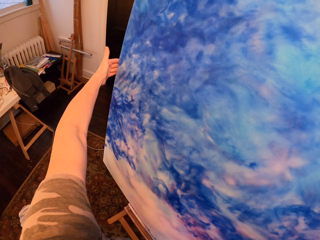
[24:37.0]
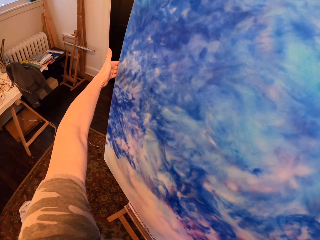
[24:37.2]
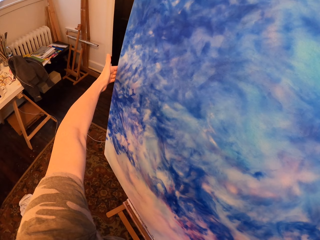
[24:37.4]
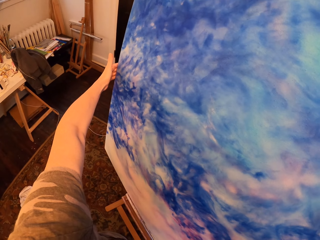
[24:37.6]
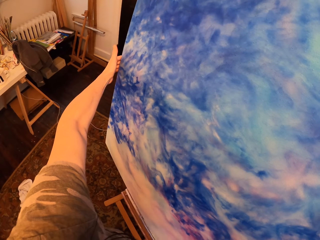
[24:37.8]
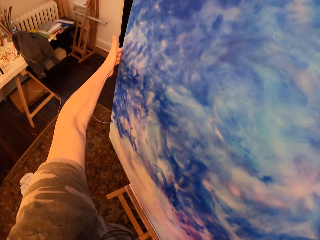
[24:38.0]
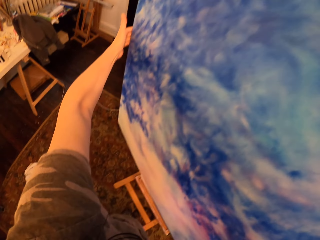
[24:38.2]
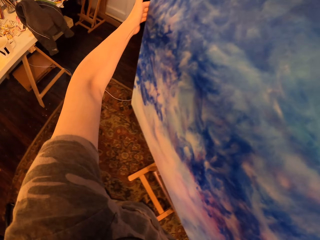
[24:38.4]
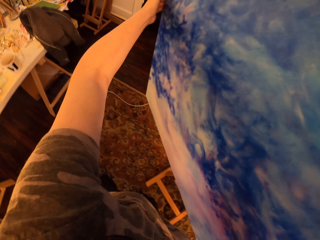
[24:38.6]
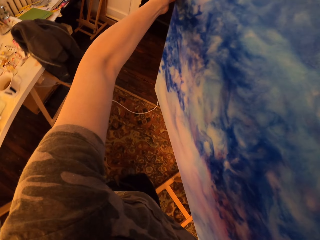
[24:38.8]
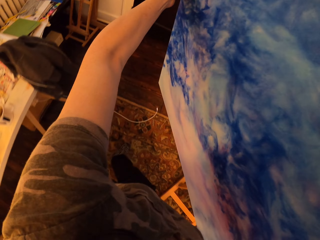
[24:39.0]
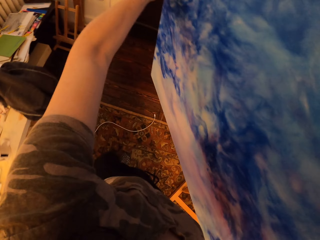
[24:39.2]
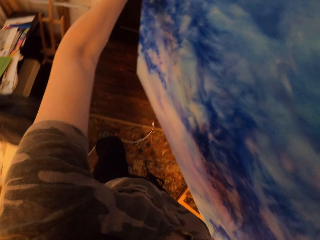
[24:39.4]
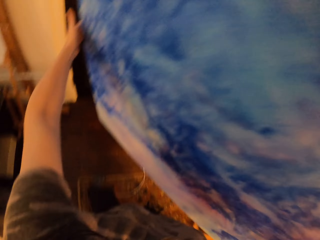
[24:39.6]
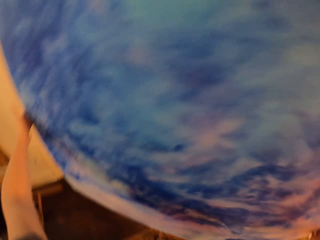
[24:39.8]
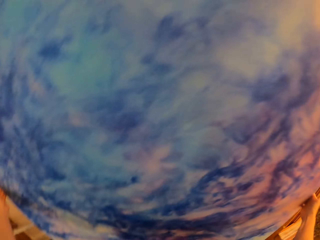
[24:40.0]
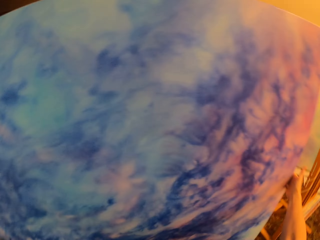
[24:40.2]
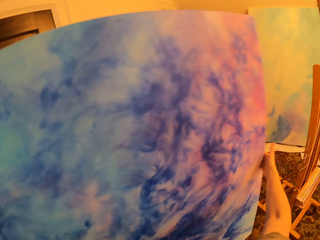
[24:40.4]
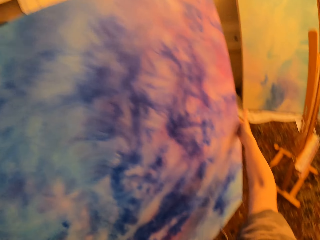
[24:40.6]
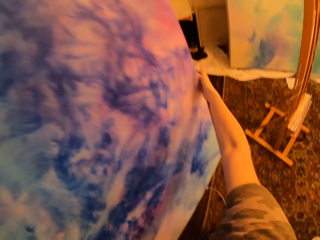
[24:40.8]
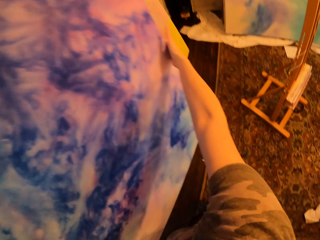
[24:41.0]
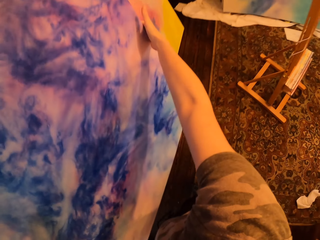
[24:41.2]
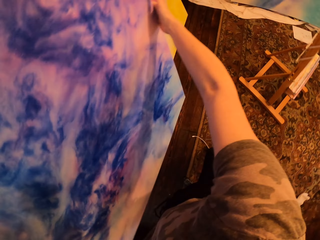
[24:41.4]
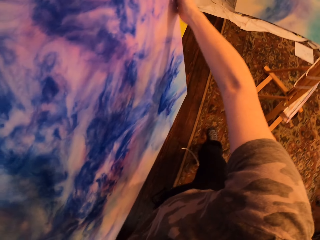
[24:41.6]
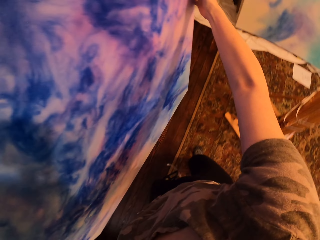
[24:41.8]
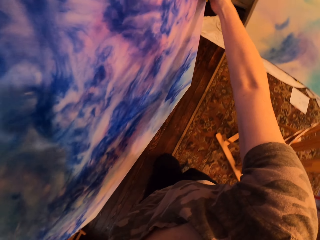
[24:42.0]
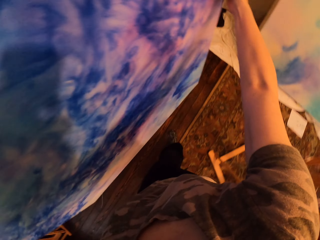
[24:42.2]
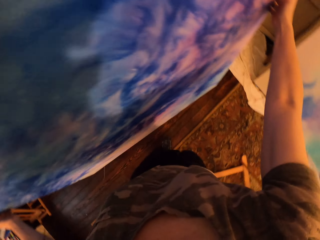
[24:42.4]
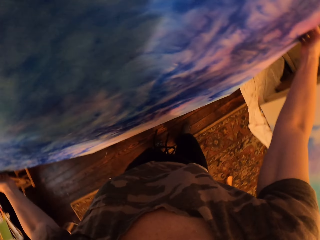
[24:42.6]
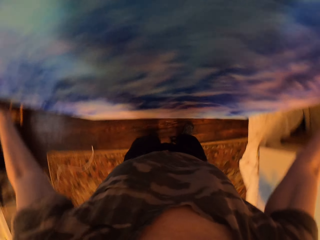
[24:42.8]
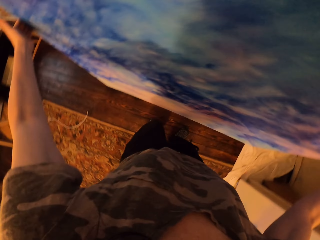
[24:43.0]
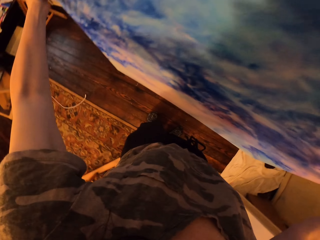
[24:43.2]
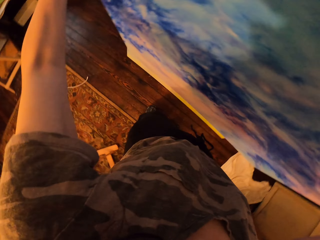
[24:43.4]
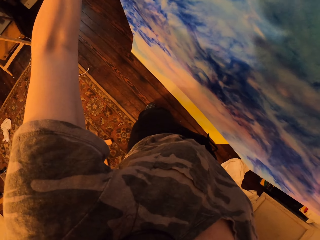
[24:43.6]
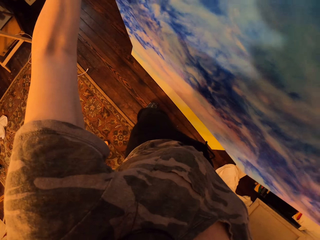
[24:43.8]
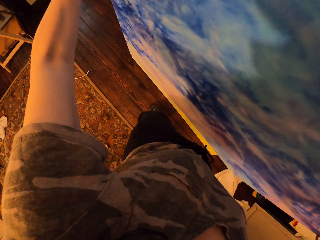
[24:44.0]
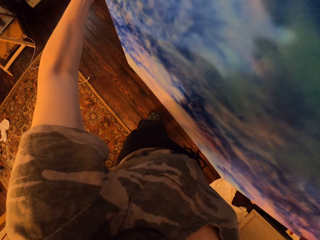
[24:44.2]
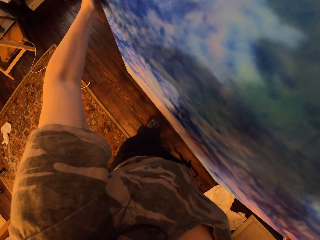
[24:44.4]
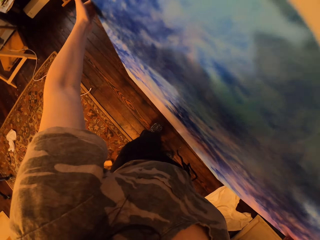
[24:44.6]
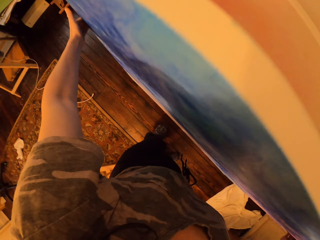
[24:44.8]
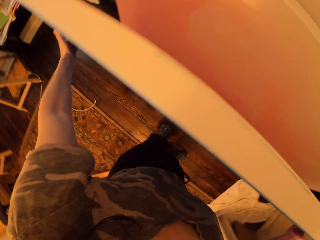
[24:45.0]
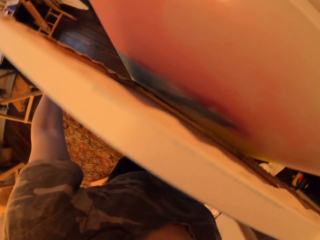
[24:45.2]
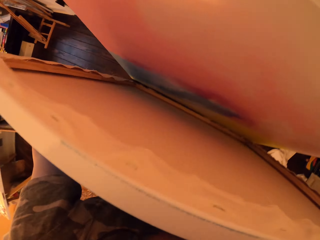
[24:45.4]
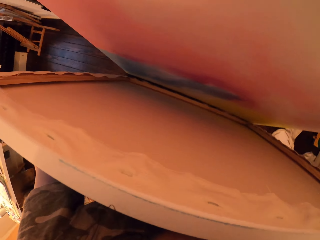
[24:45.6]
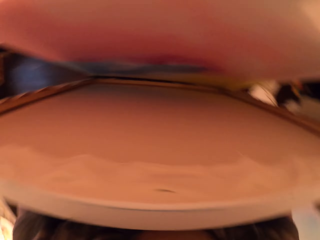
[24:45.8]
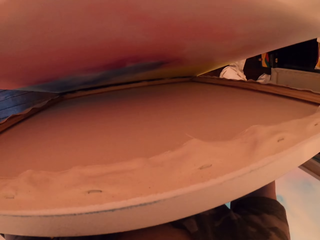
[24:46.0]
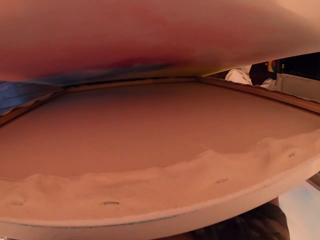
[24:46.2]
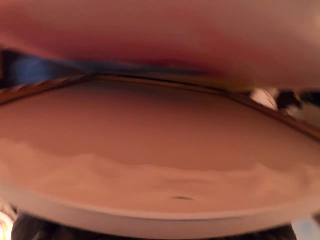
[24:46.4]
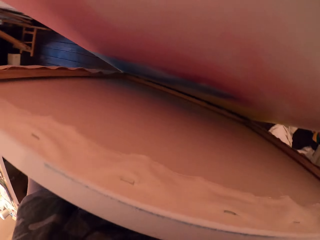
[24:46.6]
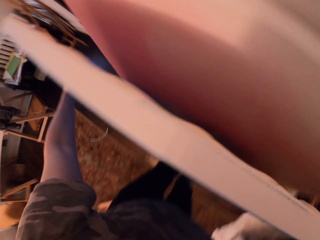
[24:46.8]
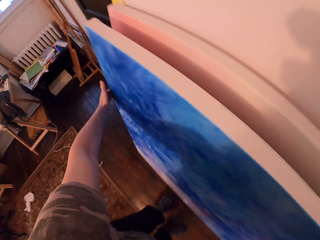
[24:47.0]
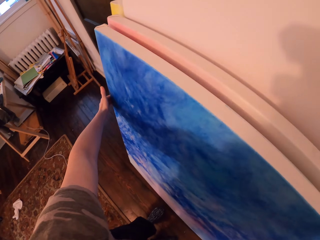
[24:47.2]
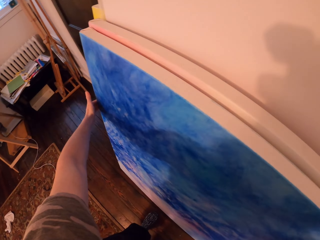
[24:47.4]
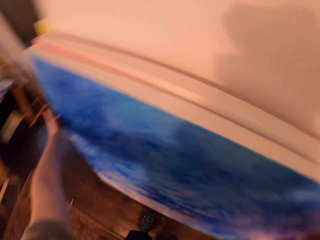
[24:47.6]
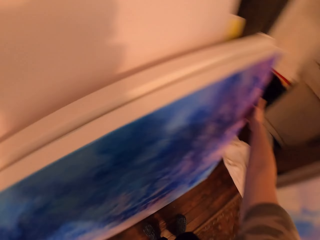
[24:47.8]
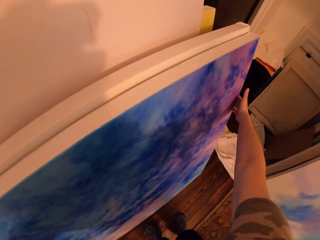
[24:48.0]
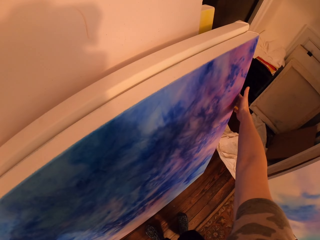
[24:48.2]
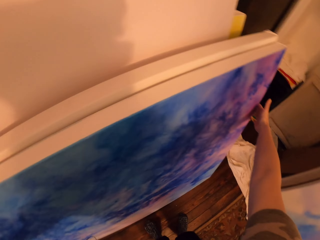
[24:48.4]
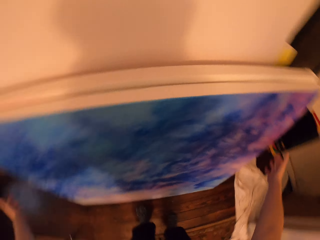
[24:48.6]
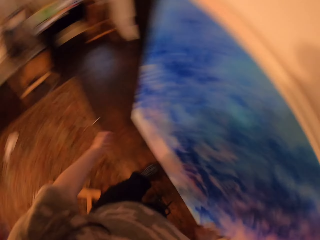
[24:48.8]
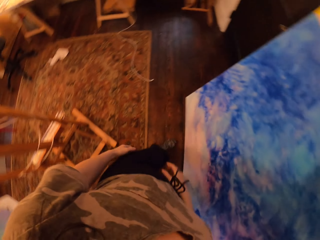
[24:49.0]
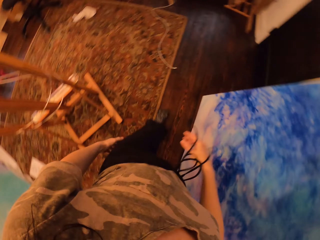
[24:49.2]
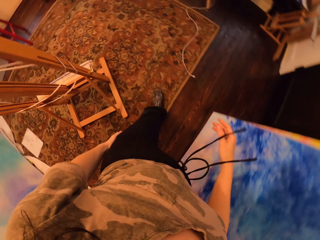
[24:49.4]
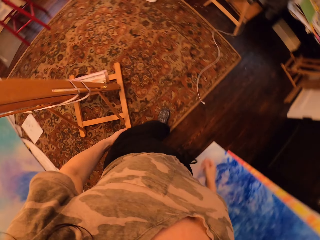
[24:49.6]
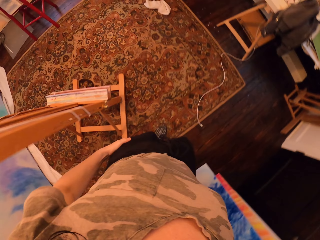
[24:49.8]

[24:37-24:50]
The camera wearer pulls up the painting. They walk around the room. They put the painting against the wall.

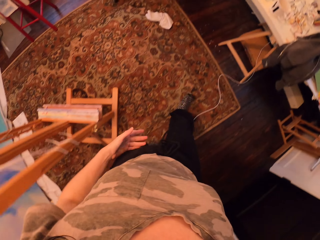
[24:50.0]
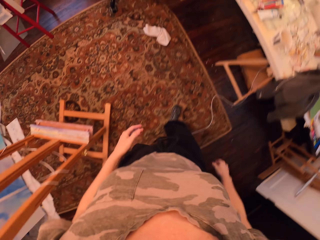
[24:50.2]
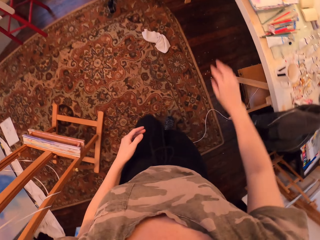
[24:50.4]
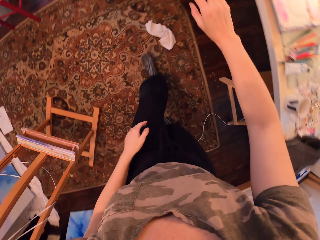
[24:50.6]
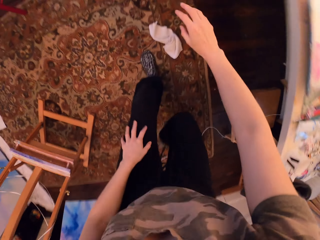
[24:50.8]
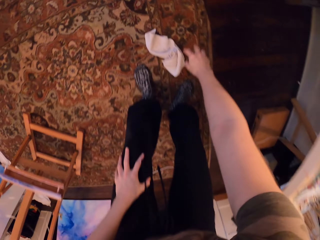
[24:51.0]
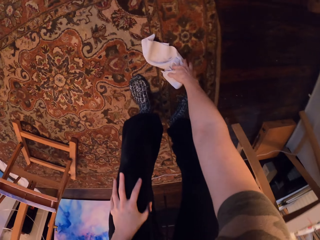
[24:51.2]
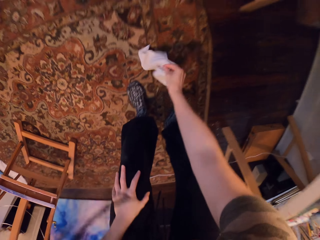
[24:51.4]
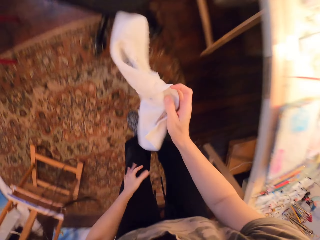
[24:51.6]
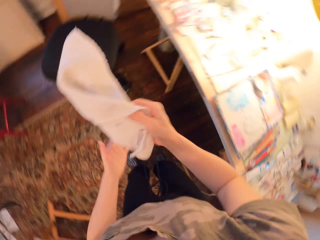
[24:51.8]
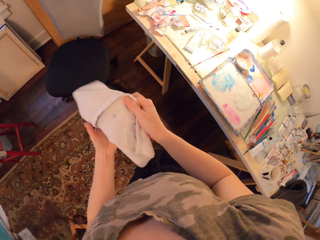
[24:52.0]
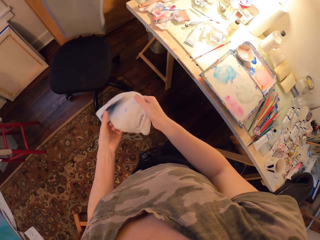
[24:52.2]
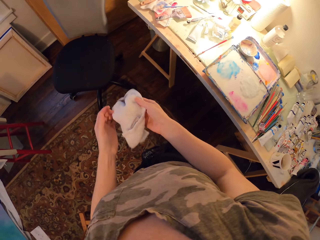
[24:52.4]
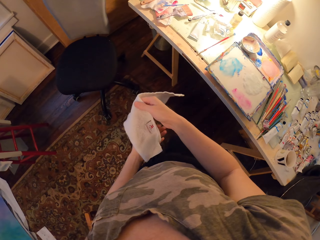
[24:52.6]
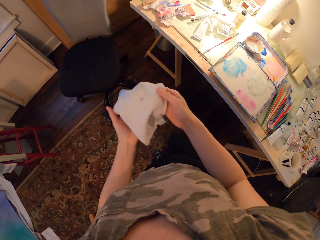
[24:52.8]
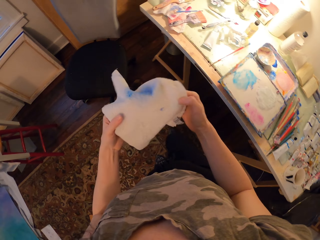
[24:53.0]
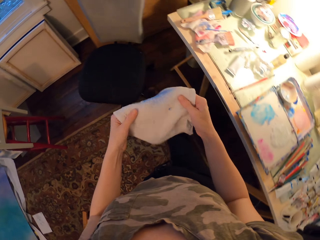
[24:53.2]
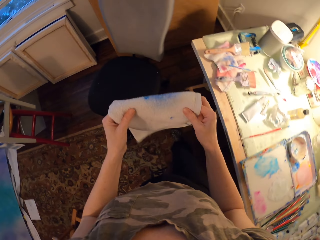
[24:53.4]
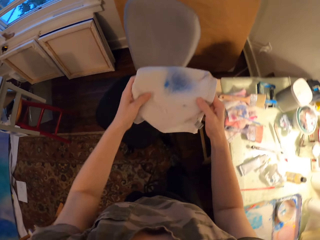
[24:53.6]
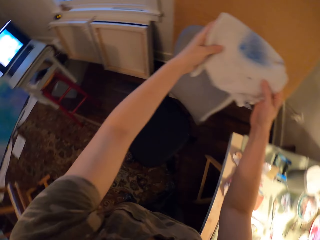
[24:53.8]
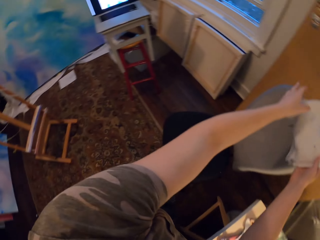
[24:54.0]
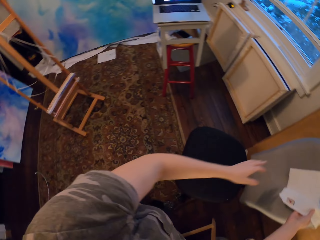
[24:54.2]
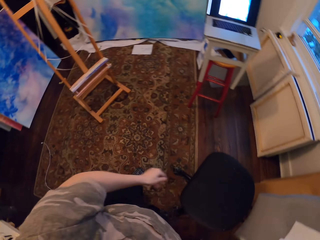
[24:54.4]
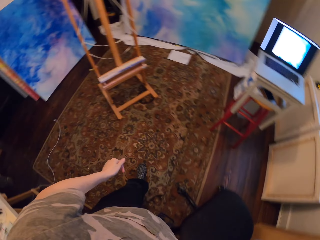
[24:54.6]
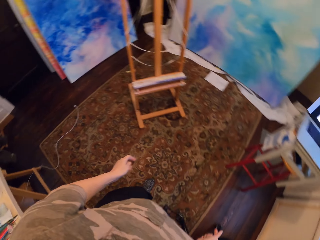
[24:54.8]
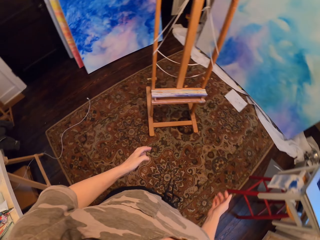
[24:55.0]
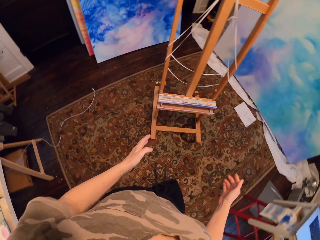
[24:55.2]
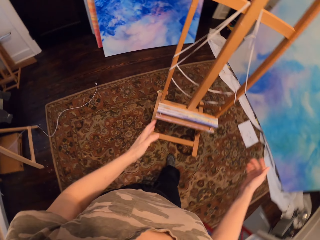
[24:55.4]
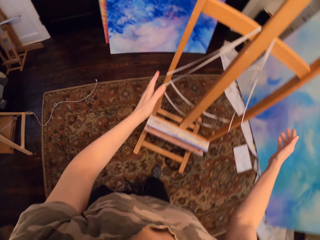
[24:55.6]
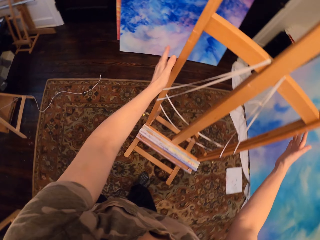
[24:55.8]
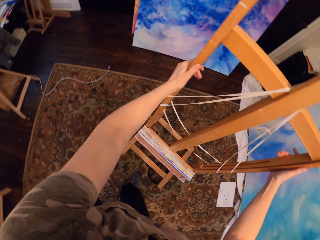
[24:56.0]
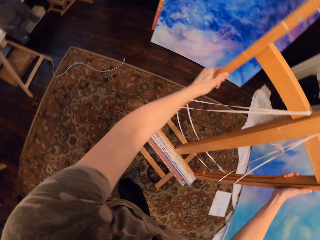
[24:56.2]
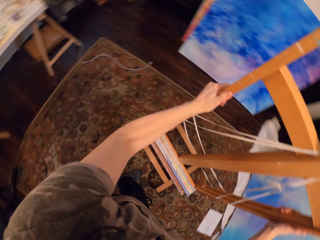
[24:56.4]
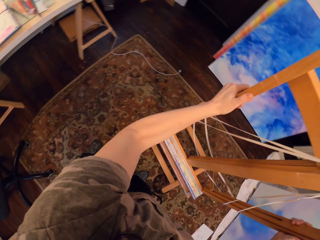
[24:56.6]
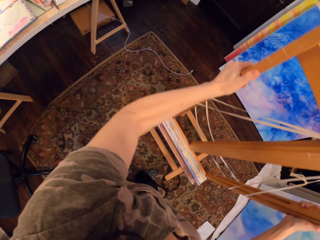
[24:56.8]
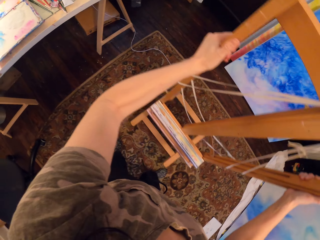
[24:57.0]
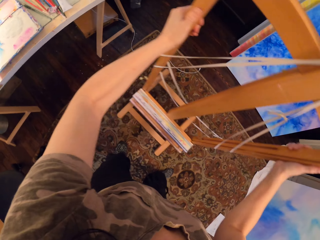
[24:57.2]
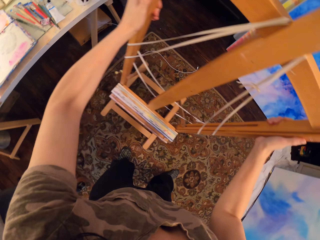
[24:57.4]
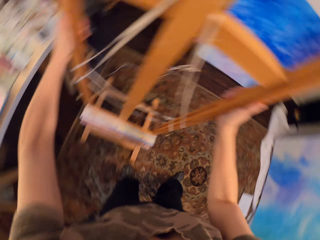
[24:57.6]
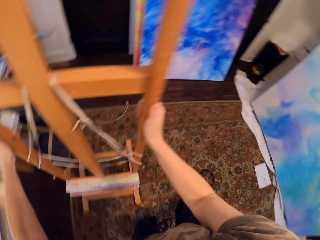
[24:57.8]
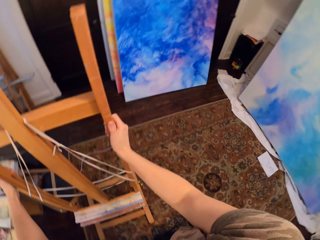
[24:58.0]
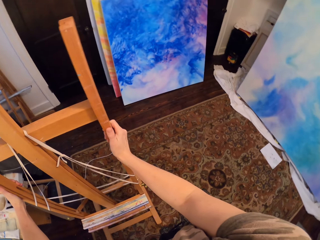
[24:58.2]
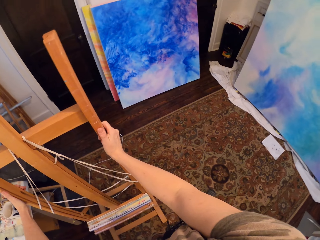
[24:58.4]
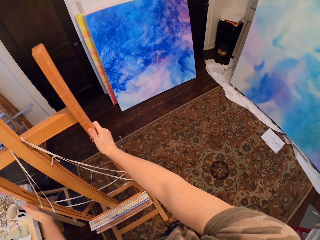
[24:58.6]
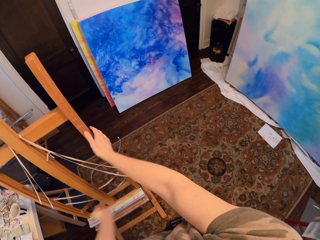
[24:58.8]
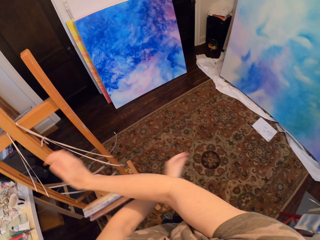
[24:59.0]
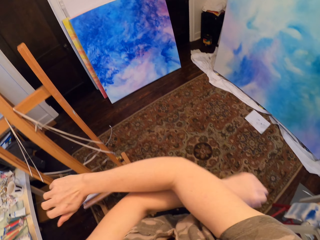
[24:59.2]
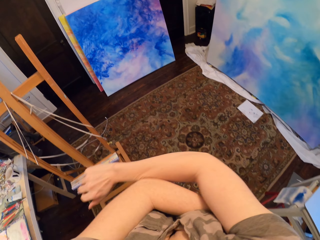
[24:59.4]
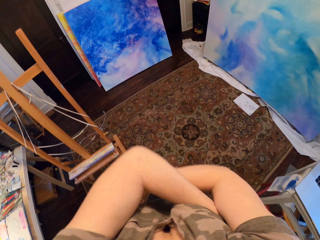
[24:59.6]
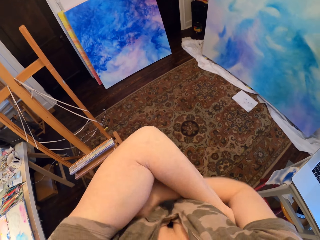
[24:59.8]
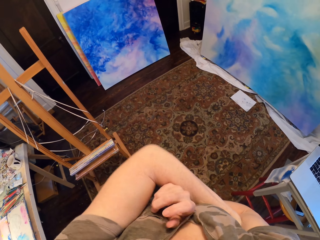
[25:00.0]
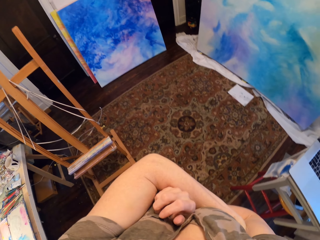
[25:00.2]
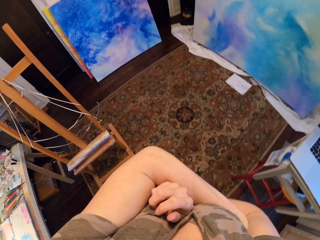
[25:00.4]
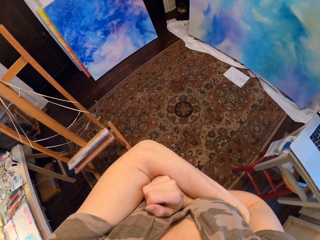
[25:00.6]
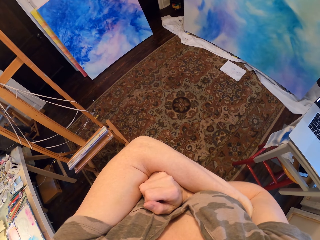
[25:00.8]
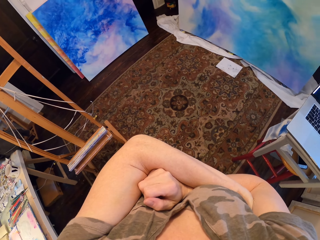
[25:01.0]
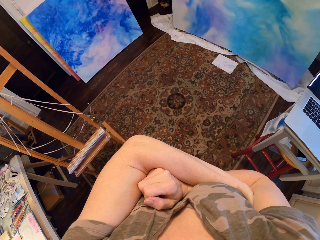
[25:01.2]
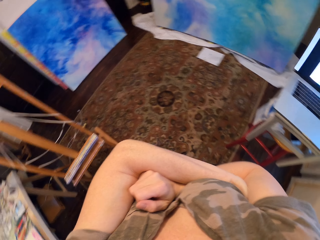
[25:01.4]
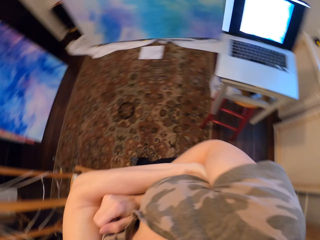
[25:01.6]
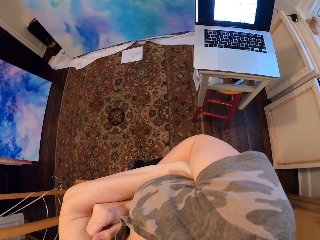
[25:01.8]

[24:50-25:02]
The camera wearer walks around the room. They pick up the towel and hang the towel. They pick up the stand. They push the stand aside. They put the stand on the floor. They fold the hands. They stare at the paintings.
